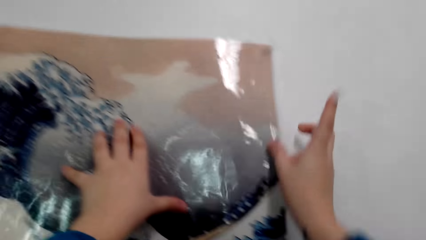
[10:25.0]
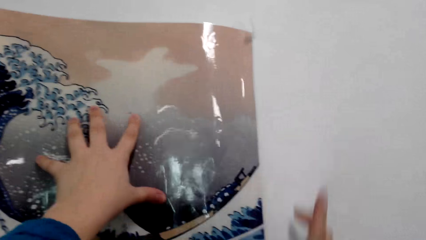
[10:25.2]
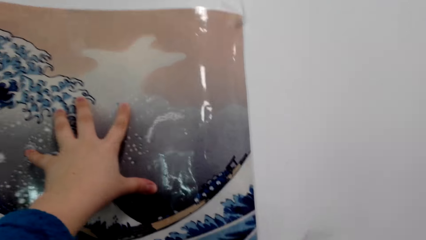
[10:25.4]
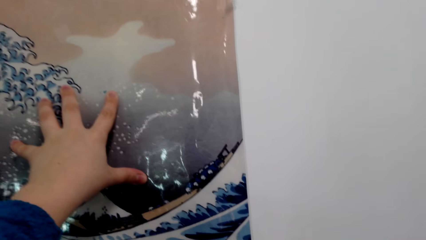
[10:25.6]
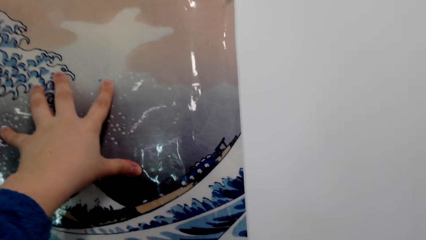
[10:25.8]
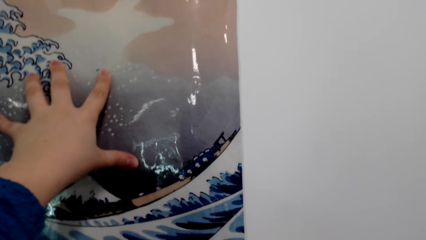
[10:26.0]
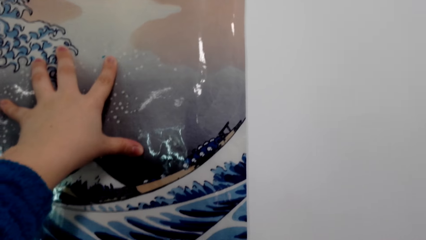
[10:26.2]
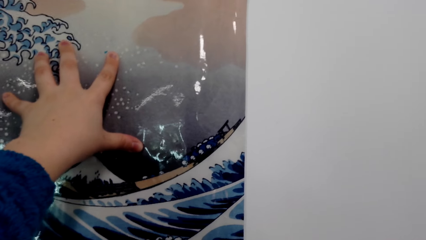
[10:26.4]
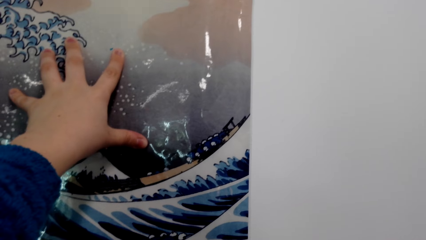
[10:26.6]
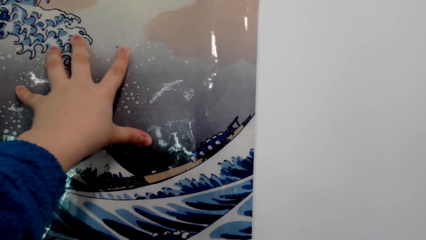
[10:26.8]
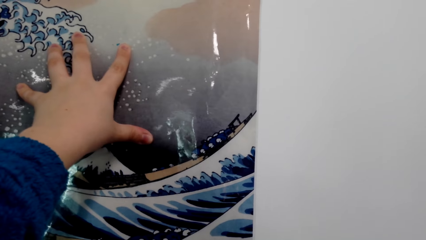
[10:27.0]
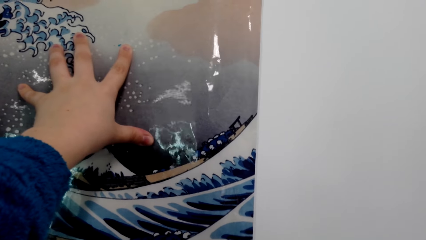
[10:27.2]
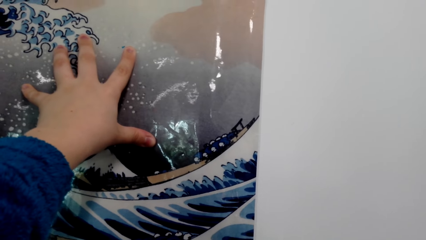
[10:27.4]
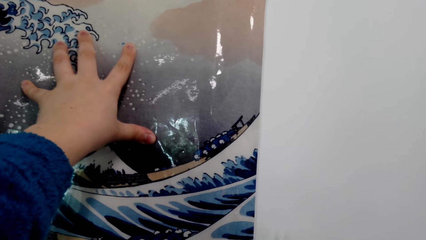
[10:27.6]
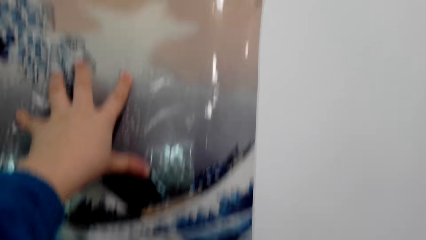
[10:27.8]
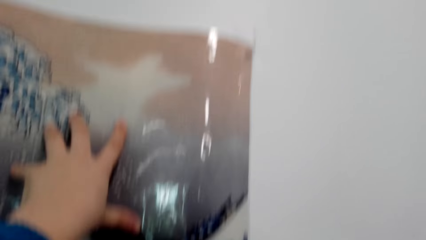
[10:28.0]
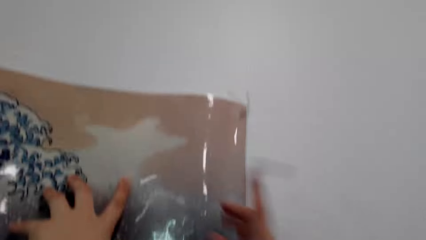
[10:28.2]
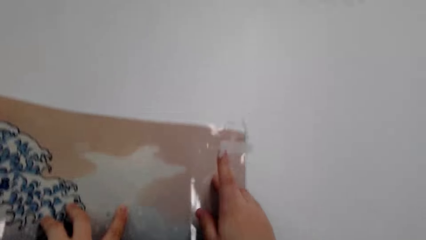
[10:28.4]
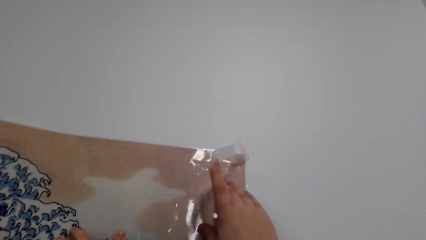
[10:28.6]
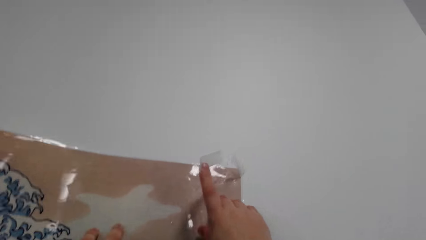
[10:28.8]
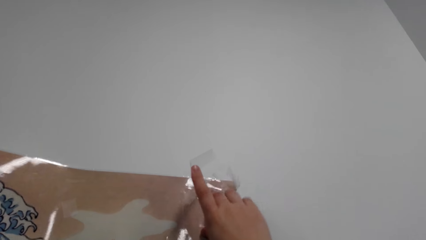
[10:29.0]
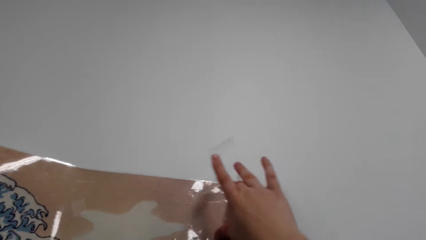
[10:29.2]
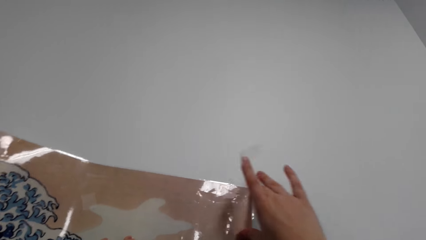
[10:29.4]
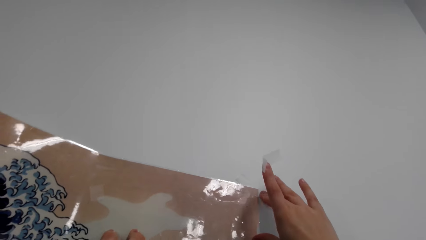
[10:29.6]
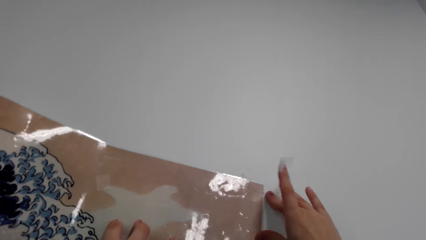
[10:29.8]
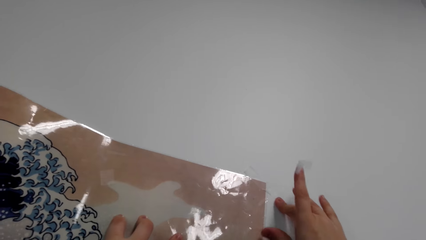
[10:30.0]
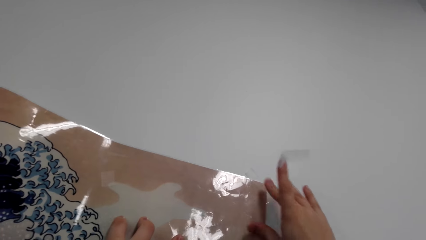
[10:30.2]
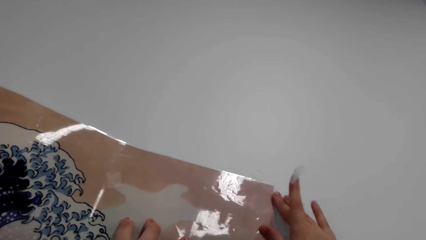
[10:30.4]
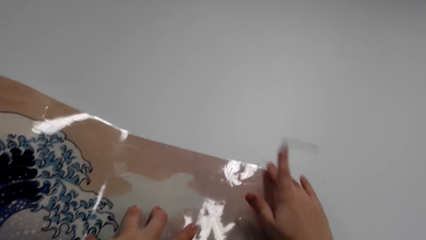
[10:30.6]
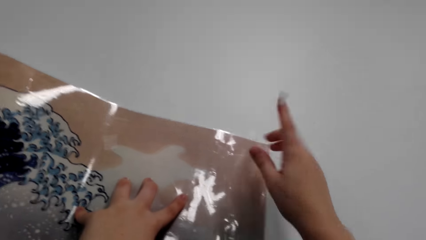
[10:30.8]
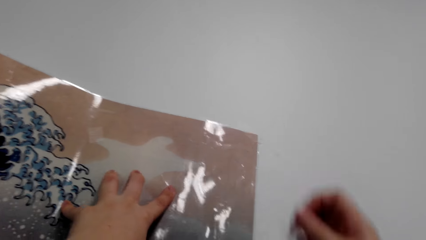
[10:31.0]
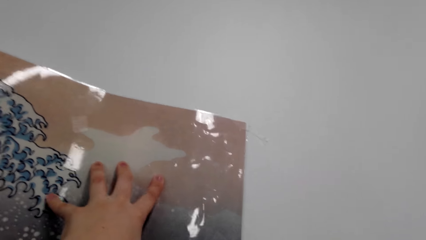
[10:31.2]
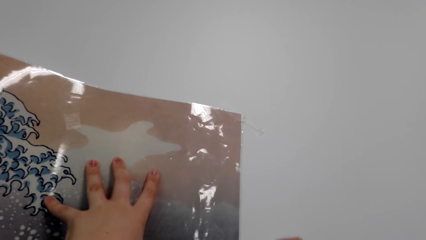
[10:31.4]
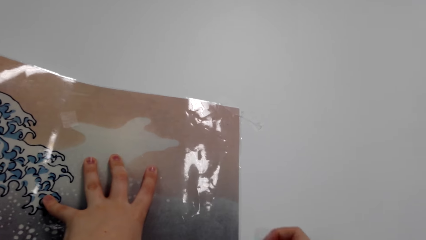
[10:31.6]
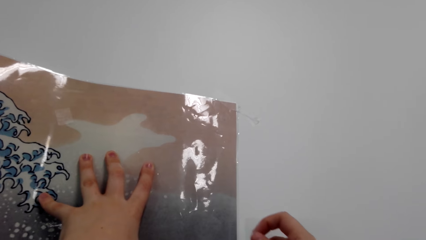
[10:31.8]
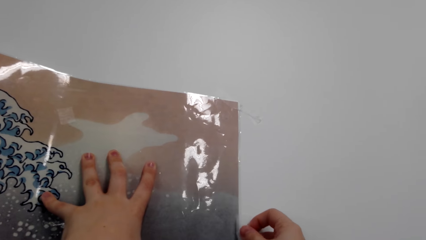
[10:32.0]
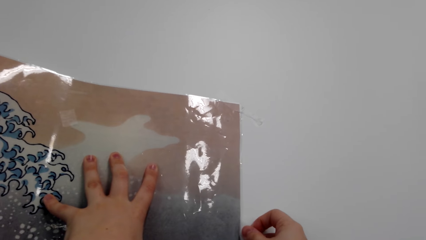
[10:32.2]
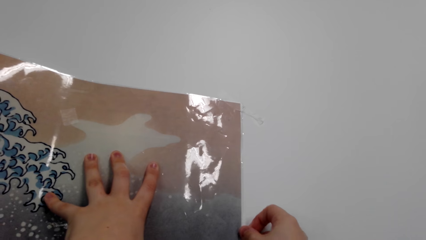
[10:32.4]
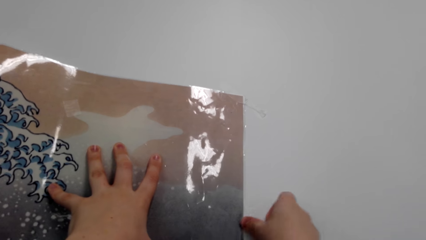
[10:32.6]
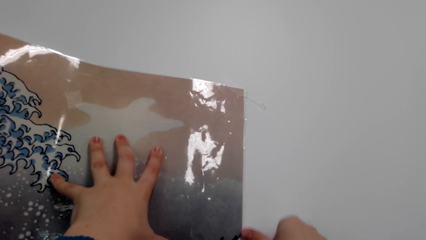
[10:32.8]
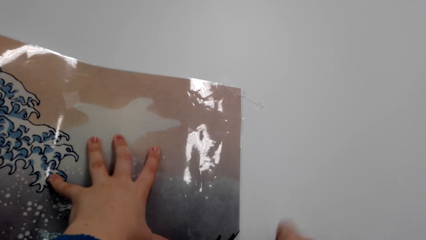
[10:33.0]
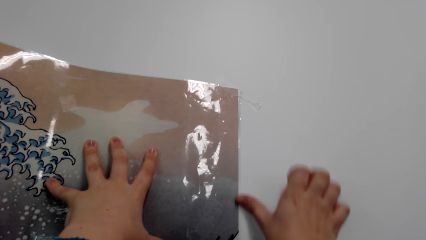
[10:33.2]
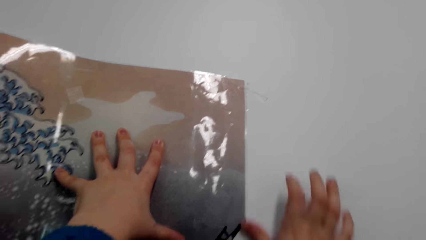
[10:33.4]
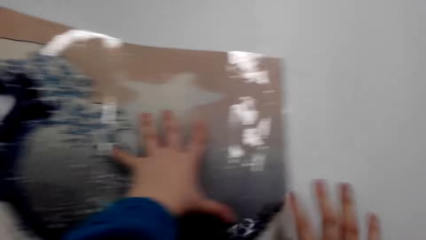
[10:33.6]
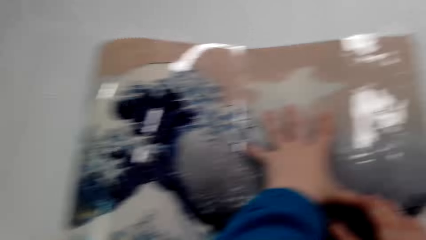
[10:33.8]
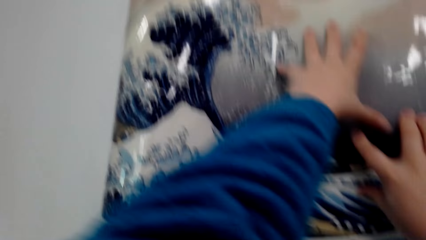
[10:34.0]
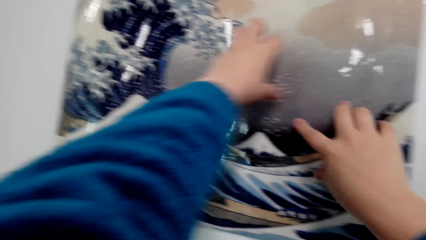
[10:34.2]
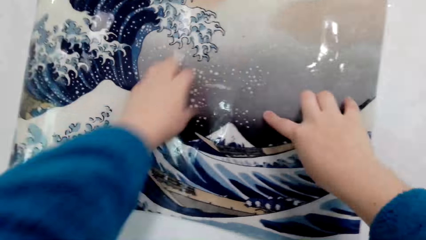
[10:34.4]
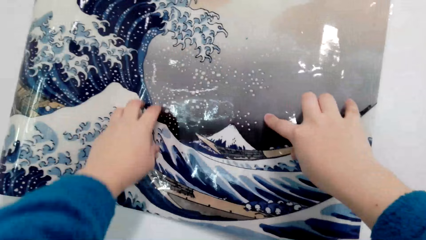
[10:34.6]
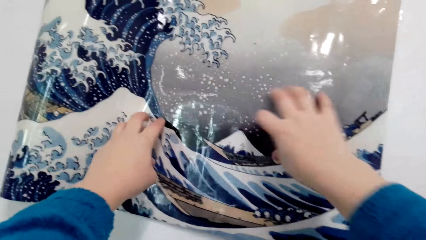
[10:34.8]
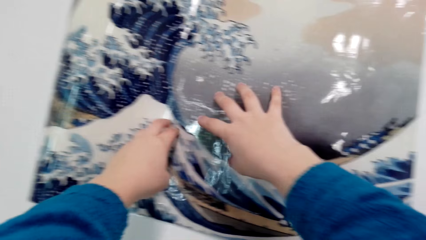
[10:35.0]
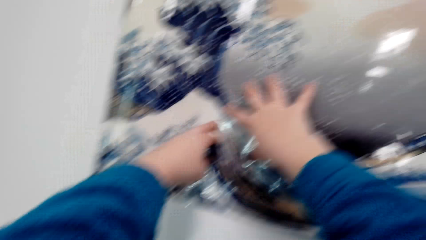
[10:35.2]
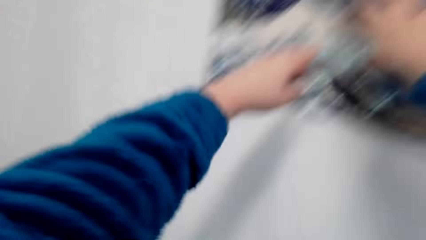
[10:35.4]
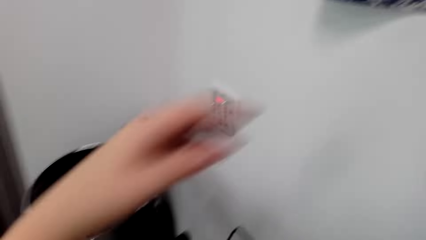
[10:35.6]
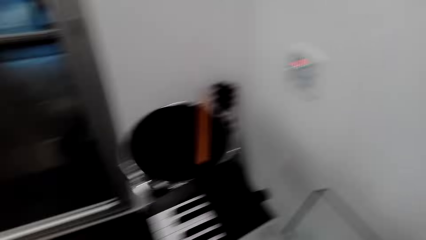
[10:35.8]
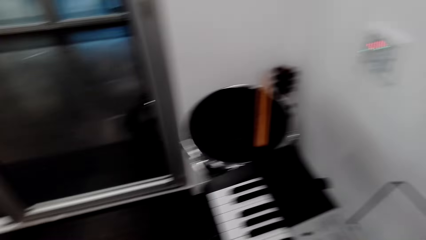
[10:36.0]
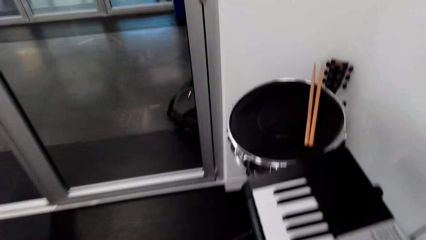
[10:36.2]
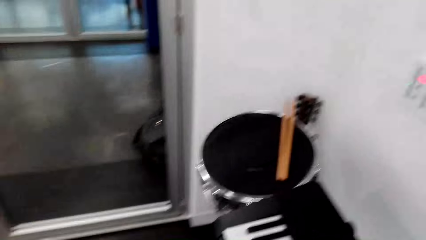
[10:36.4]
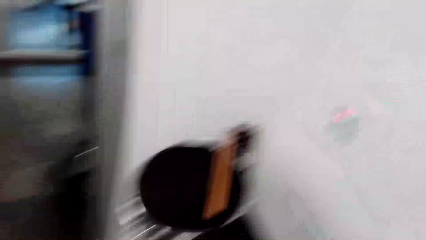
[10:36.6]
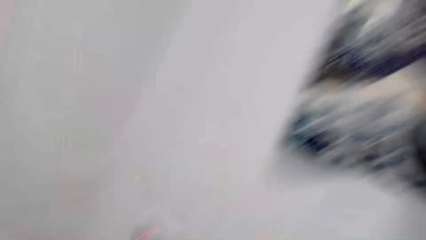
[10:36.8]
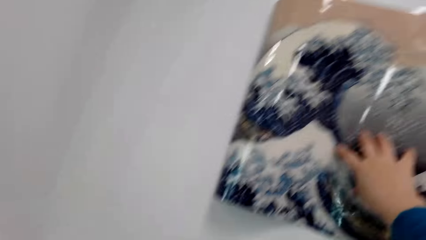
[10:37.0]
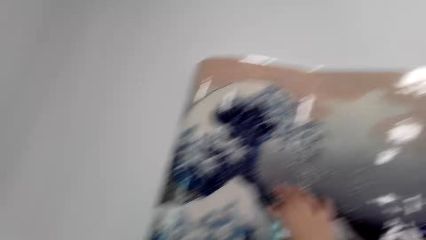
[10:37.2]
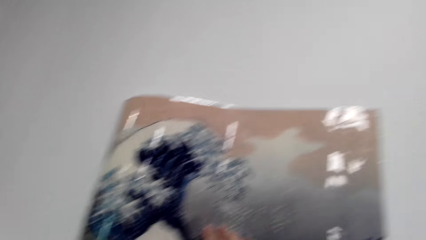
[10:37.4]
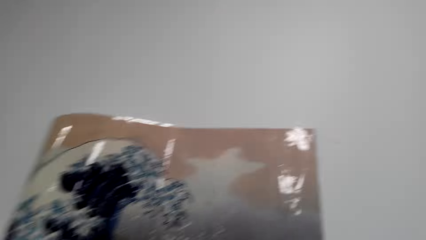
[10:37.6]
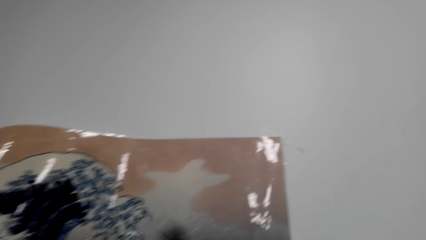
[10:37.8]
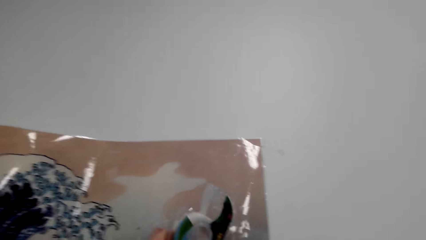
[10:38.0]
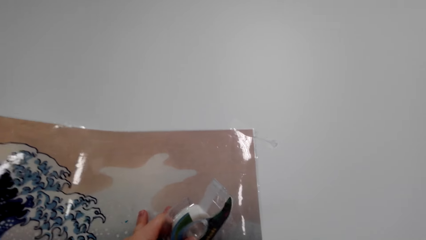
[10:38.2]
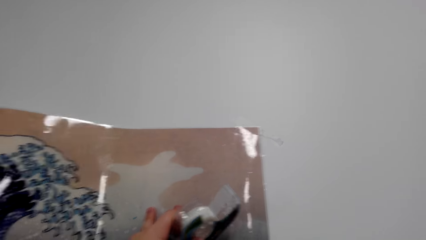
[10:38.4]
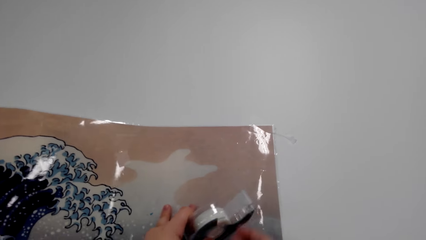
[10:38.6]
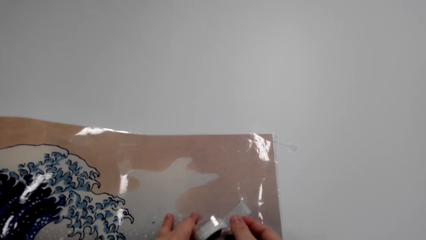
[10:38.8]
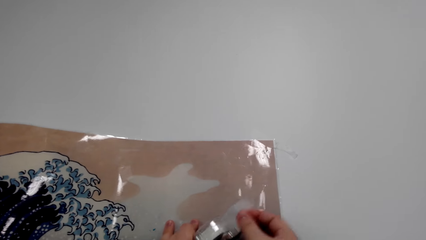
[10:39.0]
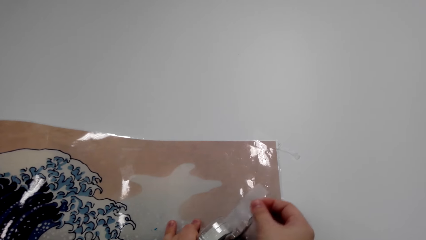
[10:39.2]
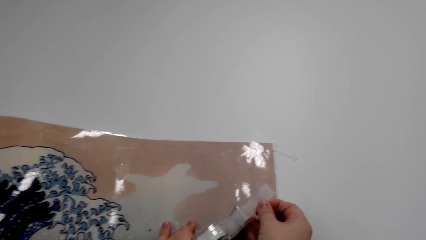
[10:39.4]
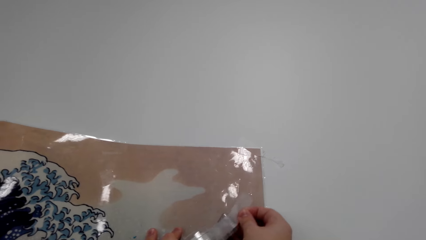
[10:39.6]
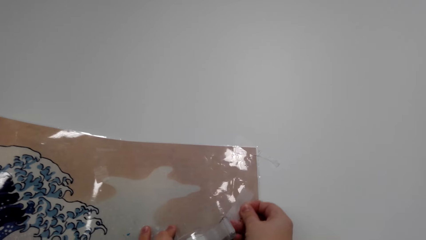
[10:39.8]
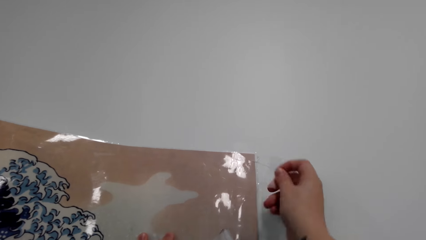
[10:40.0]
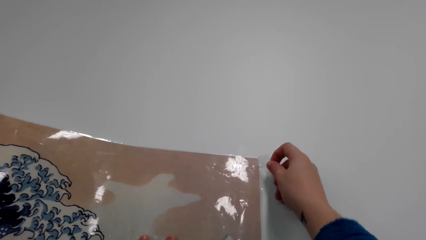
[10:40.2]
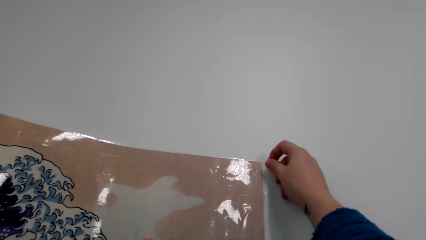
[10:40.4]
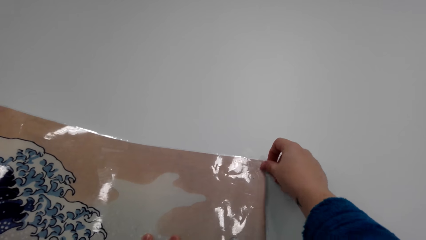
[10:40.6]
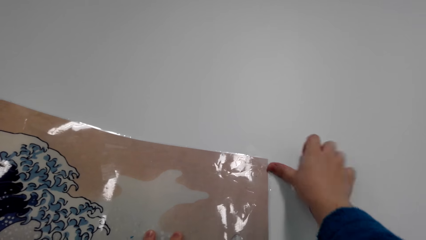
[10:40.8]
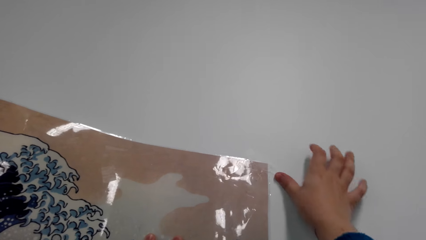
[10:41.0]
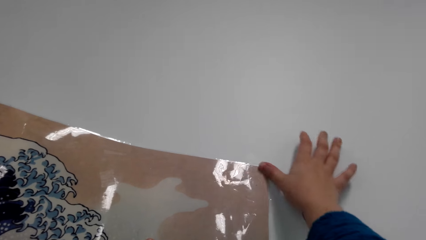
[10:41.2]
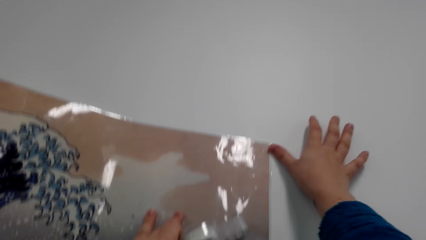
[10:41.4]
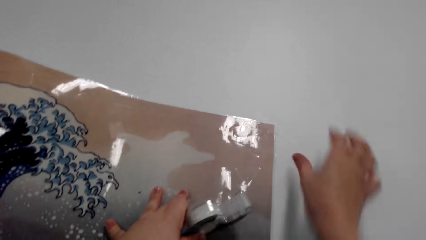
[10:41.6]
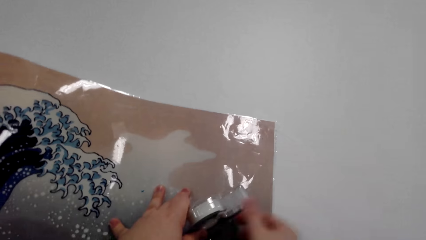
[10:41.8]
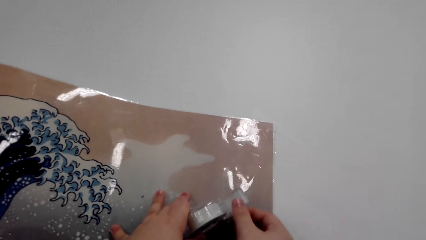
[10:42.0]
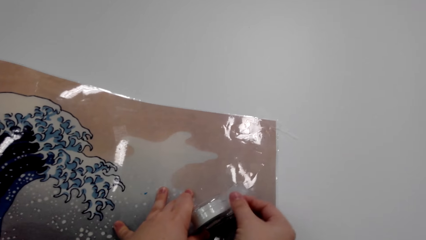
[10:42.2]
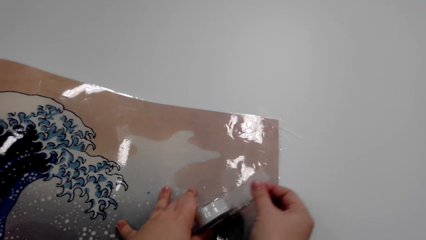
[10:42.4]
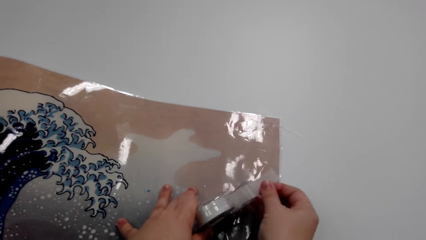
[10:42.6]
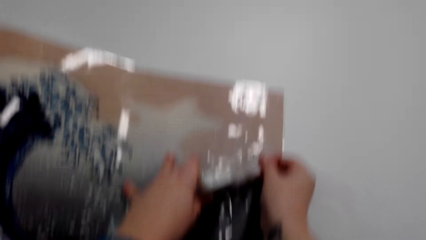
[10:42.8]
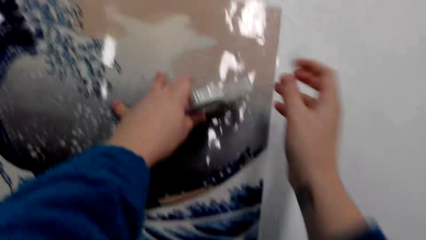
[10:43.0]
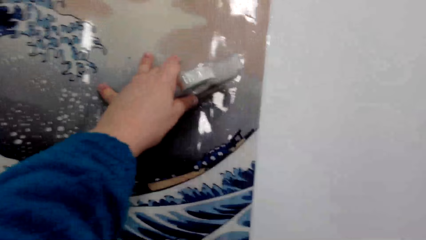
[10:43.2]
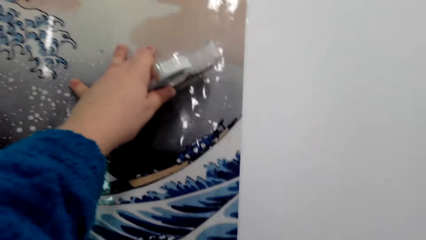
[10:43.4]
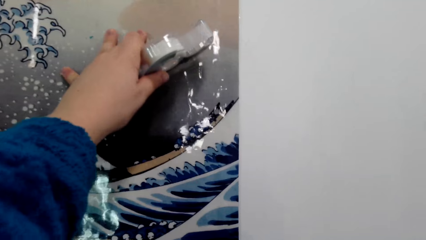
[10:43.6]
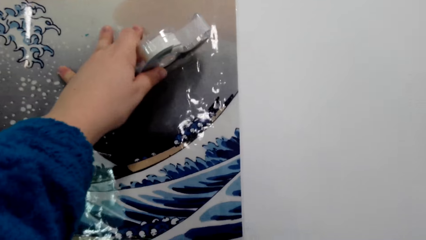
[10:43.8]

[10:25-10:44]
The camera wearer holds the painting art against the wall. They press tape on the painting art. They hold a piece of tape. They stick the tape on the painting art. They rub the tape on the painting art. They hold the painting art against the wall. They look away. They hold the tape. They cut a piece of tape. They stick the tape on the painting art. They press the tape on the painting art. They hold the tape. They cut a piece of tape.
